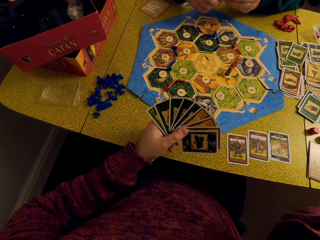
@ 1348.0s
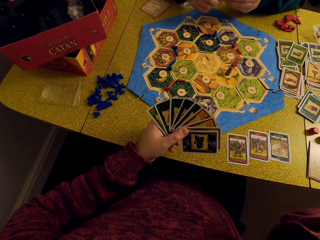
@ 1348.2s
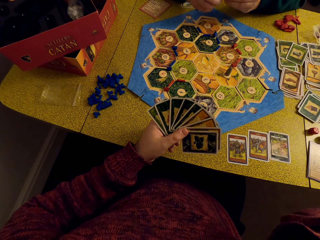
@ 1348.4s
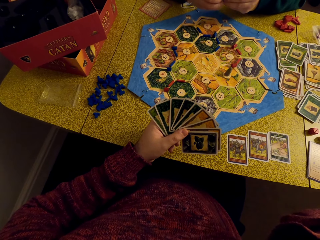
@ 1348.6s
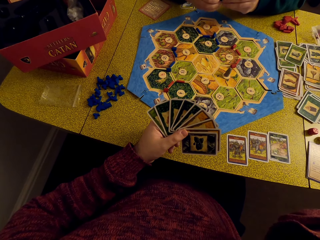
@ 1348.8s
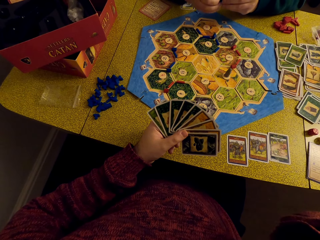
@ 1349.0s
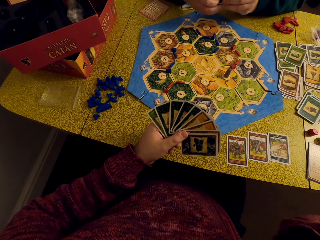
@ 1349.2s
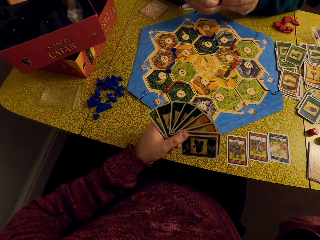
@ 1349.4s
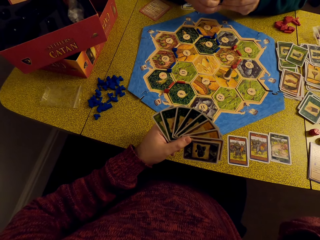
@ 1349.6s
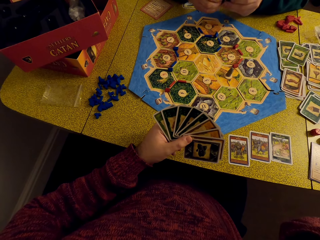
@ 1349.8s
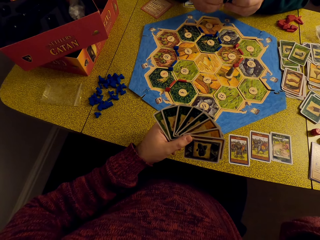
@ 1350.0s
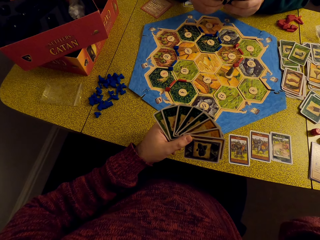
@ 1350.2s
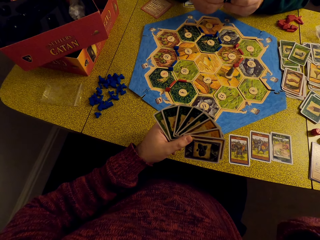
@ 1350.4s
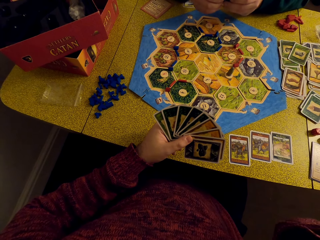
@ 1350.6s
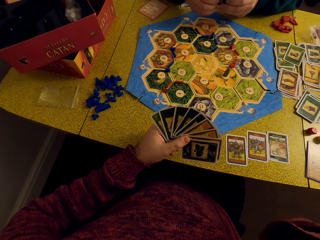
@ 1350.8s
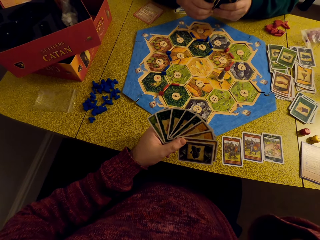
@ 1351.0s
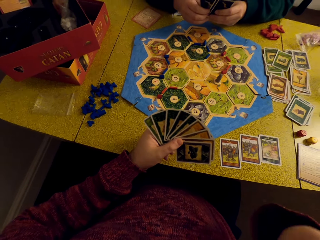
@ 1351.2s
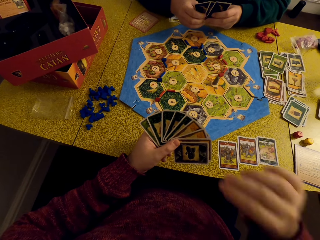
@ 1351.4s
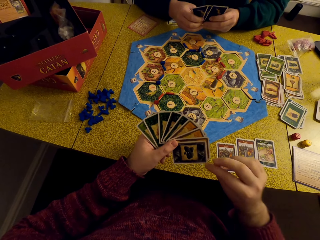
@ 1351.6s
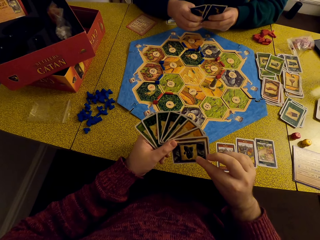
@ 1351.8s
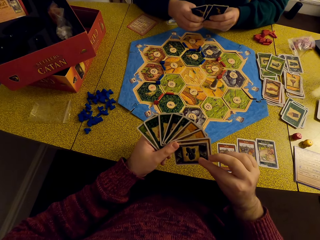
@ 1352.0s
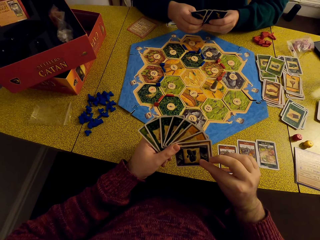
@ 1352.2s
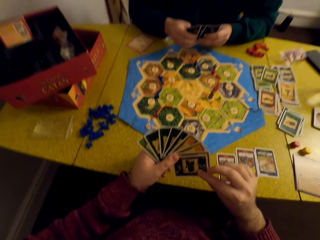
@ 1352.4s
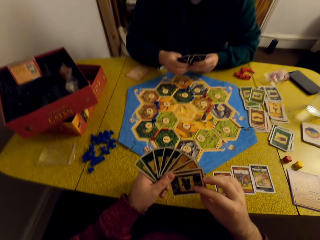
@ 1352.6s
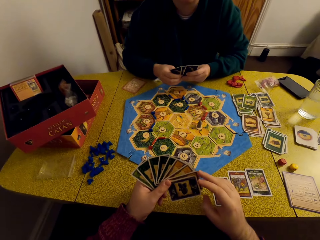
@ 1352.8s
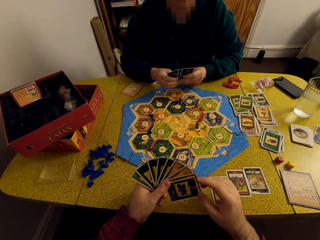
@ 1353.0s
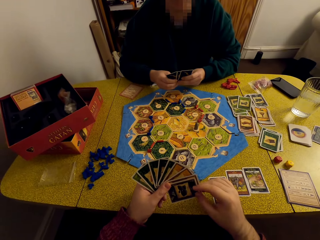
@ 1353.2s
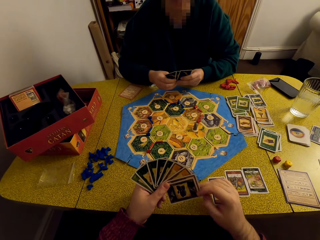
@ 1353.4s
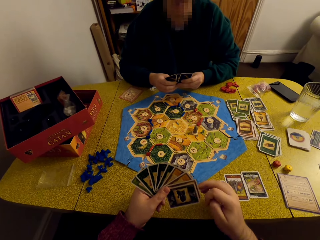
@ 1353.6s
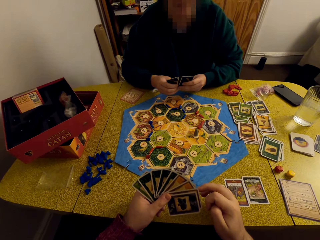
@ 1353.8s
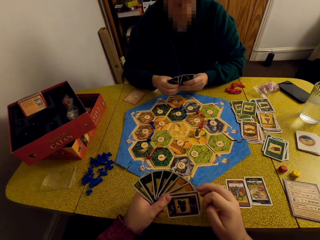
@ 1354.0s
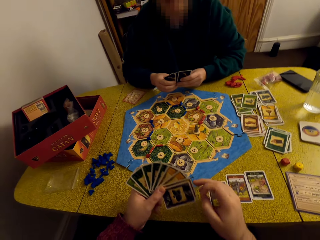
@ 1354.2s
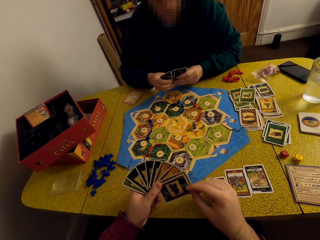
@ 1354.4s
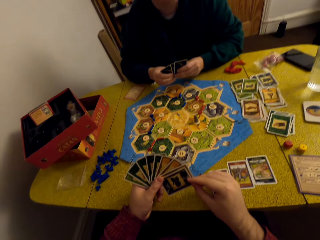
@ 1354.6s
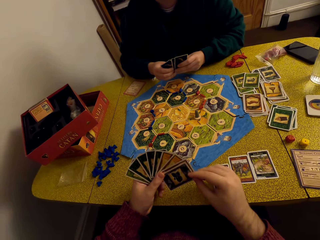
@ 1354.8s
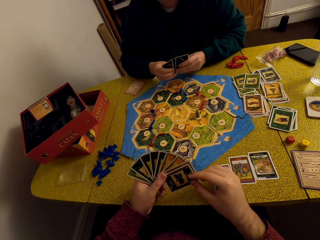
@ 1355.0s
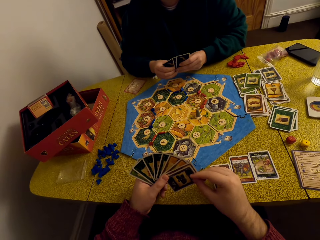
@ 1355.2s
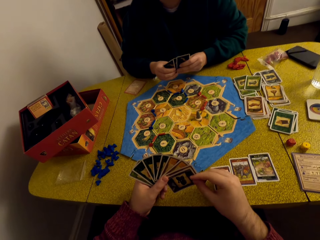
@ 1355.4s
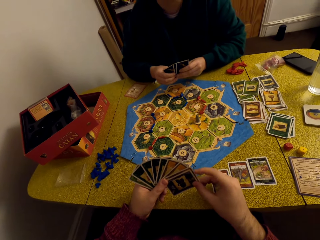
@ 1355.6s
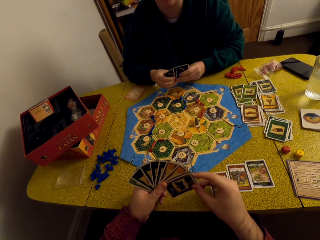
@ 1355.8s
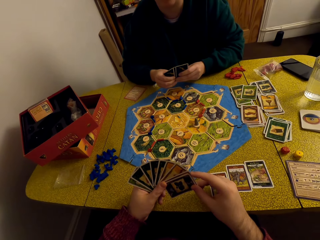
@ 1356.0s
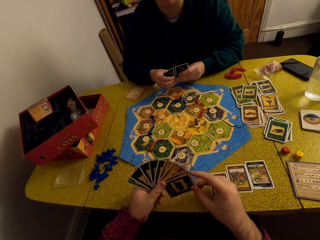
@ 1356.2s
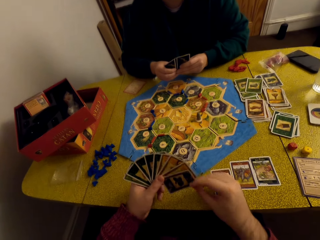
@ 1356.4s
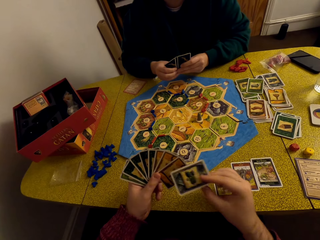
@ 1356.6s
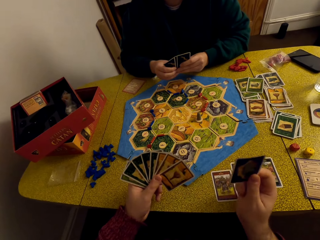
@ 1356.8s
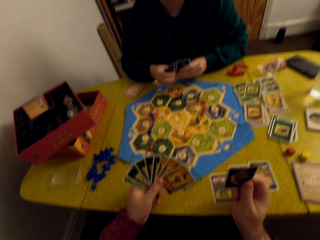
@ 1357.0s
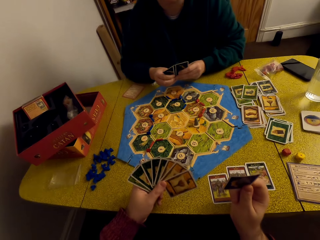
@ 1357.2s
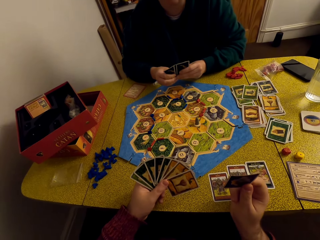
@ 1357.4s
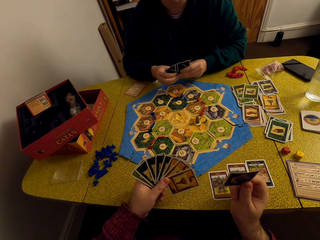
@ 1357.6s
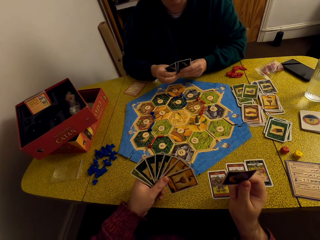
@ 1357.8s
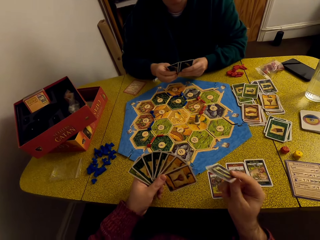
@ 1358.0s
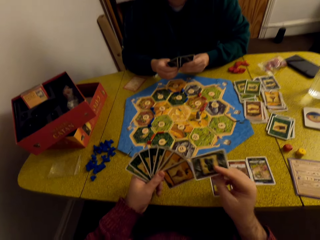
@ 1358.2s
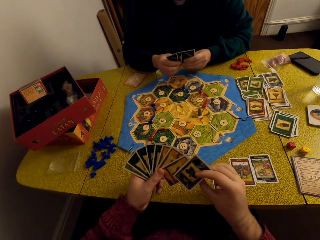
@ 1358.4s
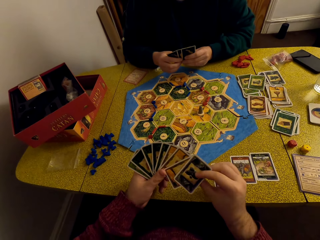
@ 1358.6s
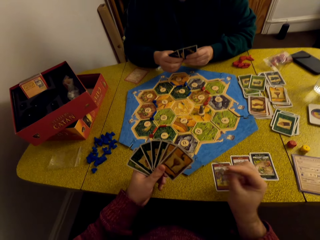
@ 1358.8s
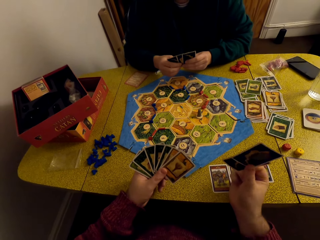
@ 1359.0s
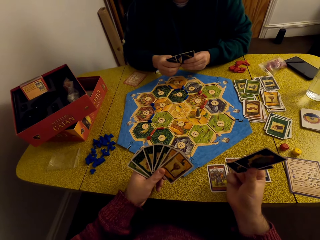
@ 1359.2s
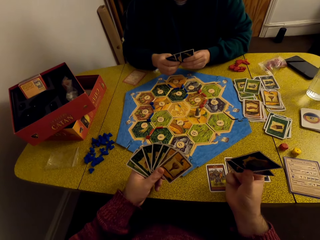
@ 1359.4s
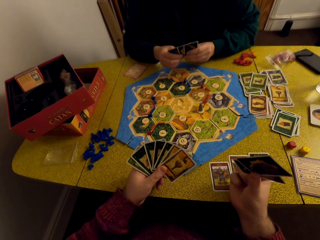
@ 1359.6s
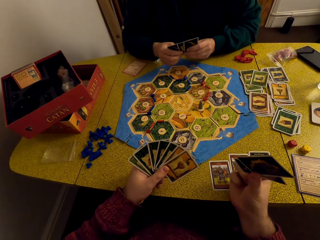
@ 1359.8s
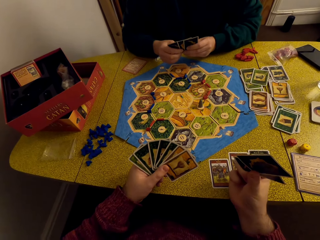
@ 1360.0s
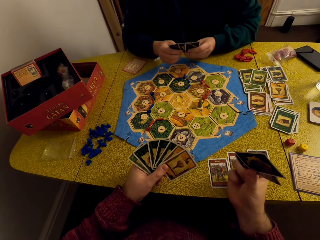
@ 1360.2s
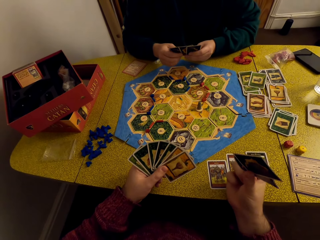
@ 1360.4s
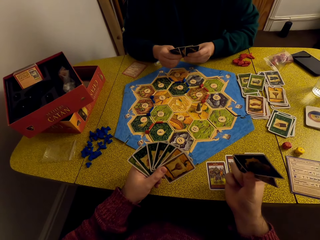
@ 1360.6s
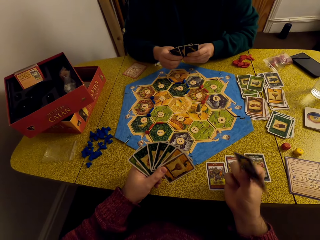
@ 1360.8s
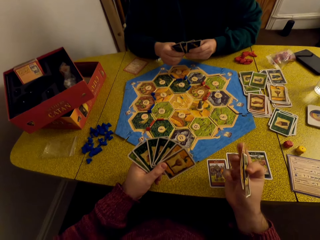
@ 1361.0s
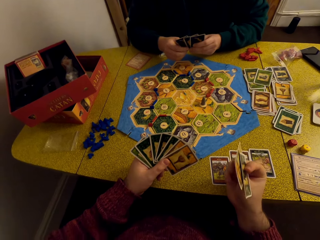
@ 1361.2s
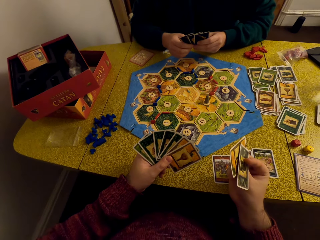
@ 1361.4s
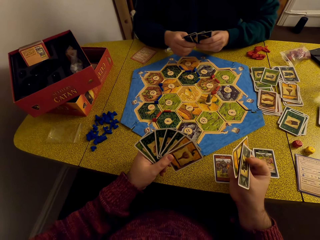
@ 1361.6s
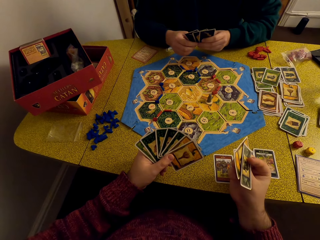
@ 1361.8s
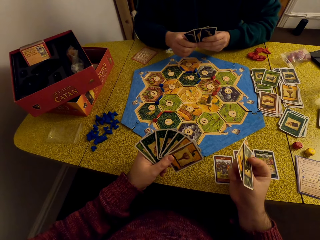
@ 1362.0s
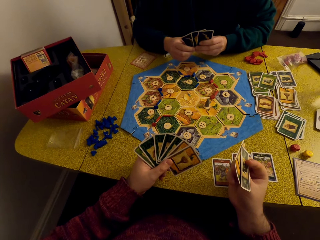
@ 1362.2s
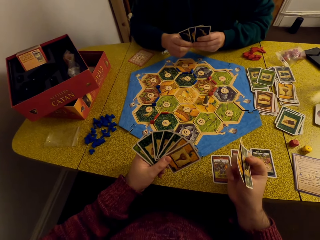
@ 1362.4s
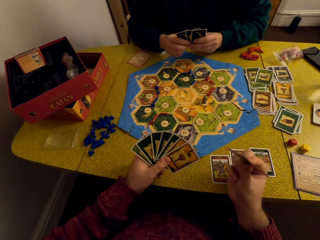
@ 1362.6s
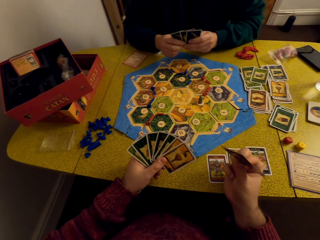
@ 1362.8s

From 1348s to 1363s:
The camera wearer picks out a card from his deck. He talks to a woman. He picks out another card from his deck. The woman talks to the camera wearer.

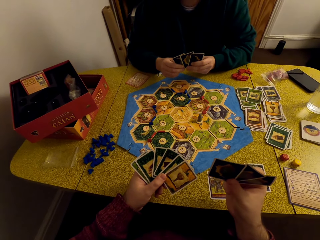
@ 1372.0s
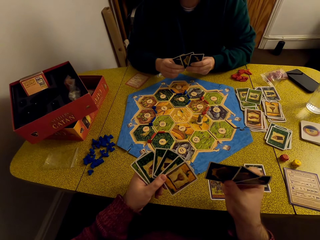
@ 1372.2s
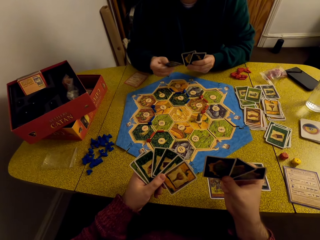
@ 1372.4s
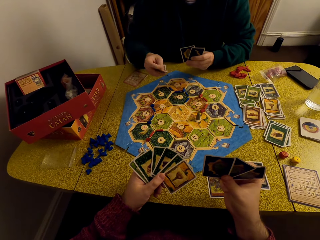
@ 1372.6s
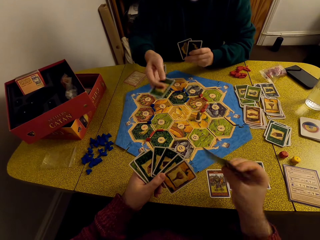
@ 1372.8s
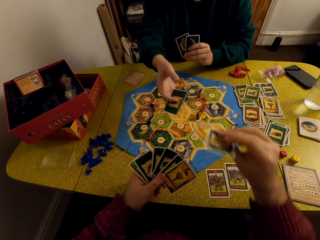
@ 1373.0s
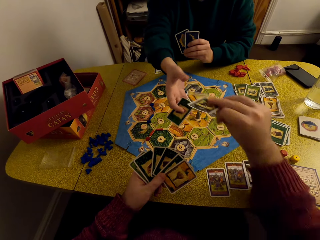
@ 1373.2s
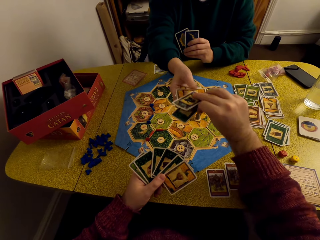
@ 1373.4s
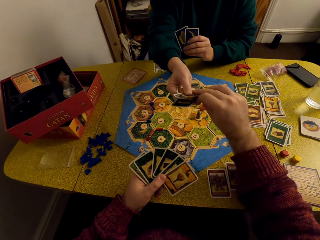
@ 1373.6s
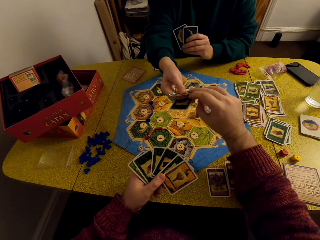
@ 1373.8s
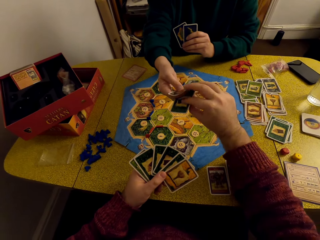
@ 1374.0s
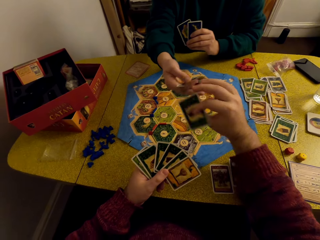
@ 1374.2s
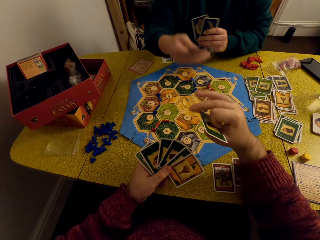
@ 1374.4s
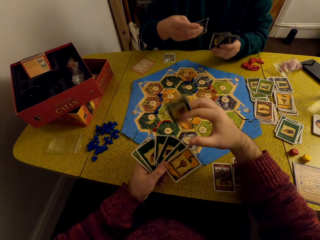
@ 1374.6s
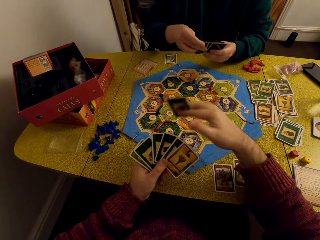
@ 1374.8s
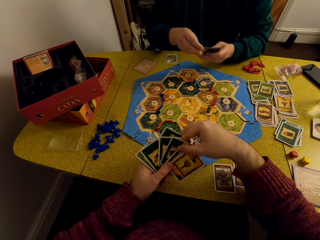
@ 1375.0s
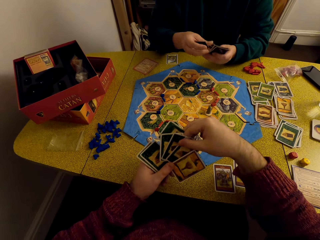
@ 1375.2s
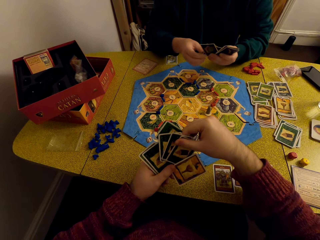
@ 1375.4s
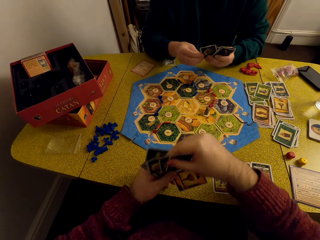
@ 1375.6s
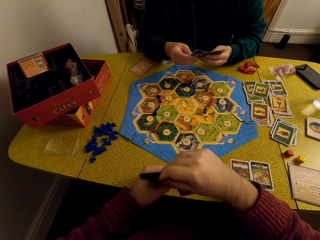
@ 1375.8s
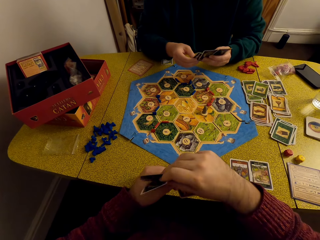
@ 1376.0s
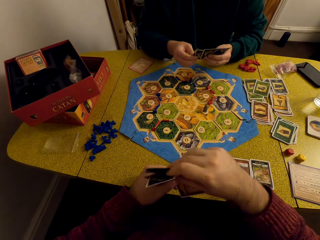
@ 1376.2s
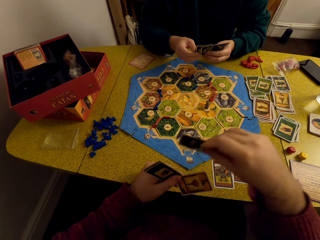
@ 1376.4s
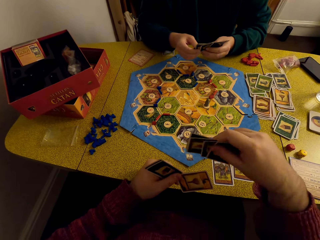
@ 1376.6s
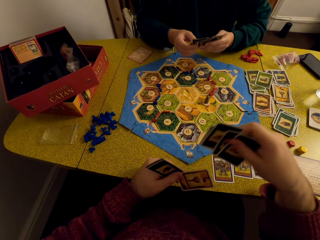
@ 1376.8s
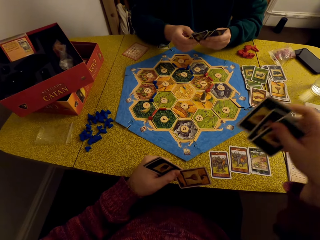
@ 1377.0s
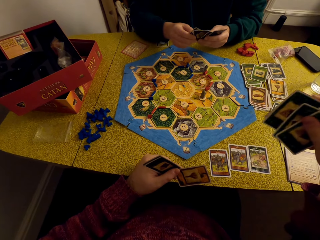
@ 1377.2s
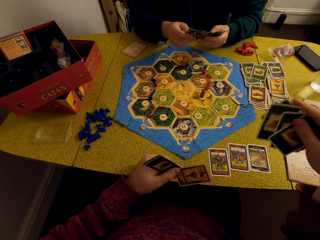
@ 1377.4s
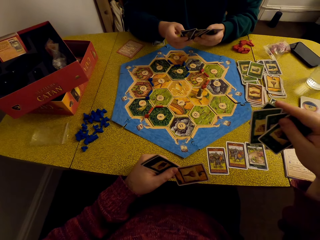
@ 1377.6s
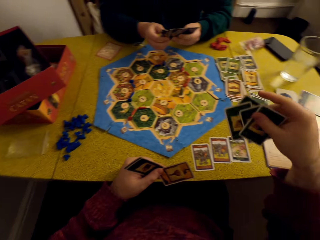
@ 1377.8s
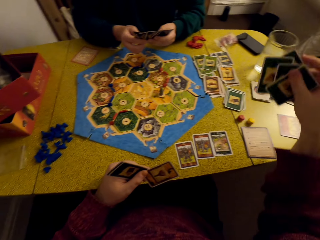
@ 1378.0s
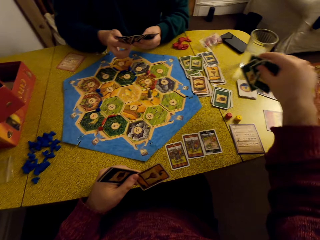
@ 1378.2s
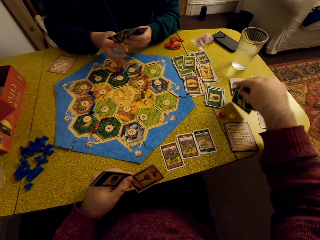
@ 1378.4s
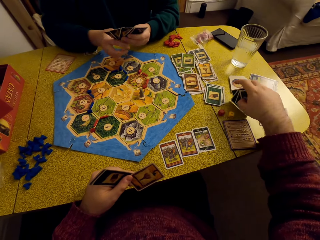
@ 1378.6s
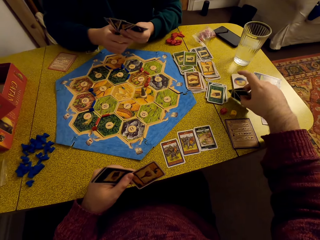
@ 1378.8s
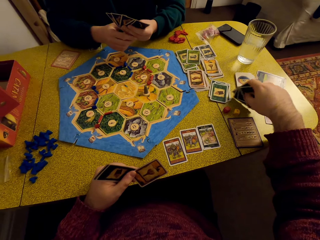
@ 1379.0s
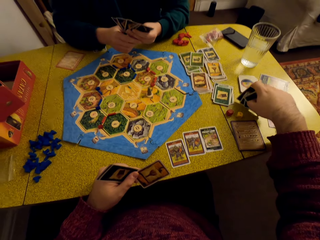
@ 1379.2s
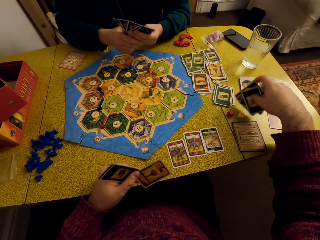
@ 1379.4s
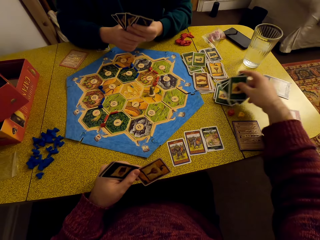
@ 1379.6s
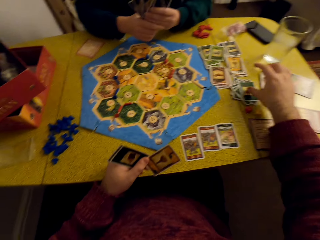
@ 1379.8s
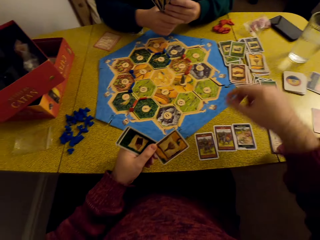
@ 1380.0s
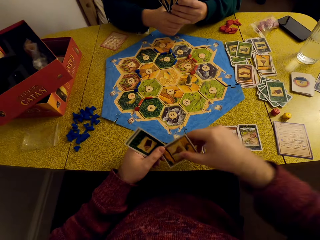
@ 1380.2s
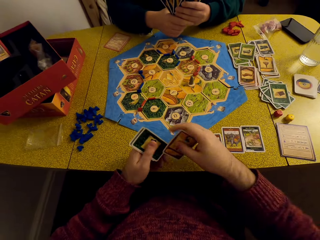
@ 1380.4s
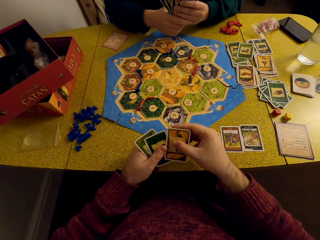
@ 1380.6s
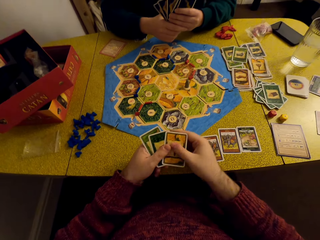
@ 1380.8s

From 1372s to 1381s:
The camera wearer exchanges cards with a woman. They give the woman cards. They take a card from the woman. They converse with the woman. They put the cards on the table.
